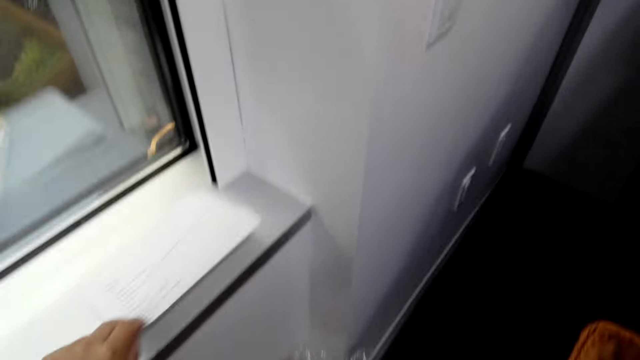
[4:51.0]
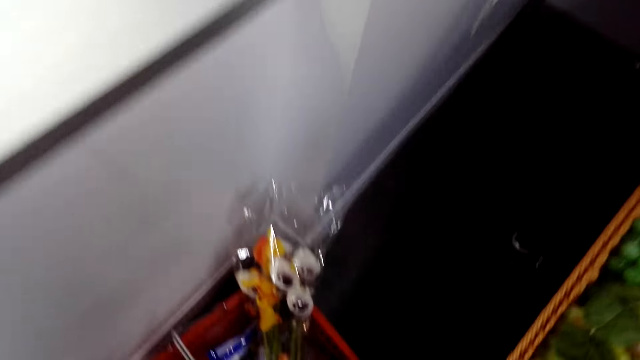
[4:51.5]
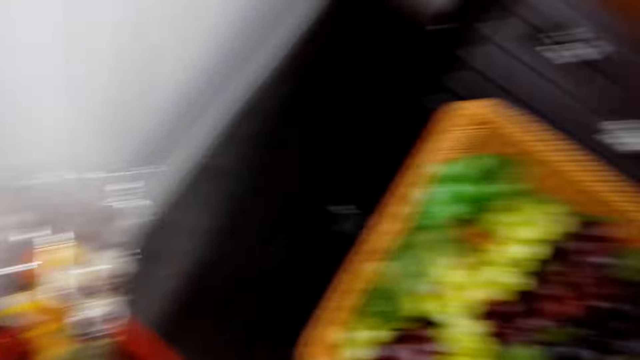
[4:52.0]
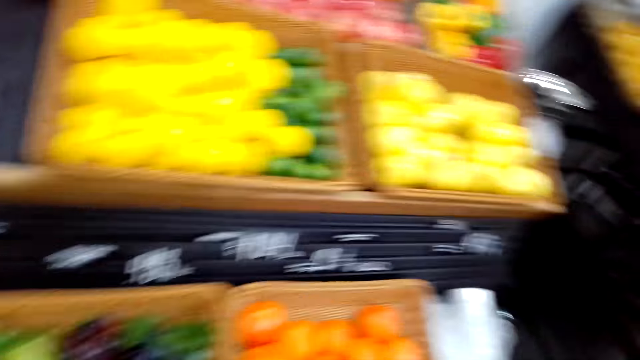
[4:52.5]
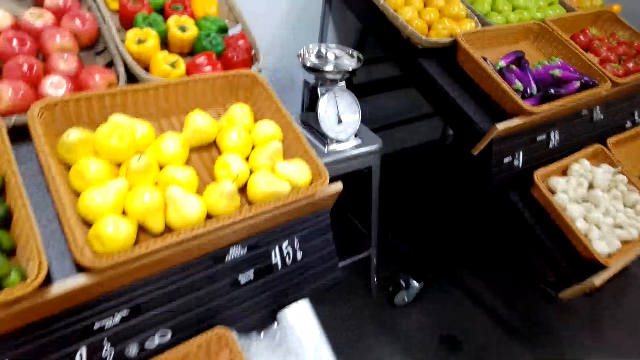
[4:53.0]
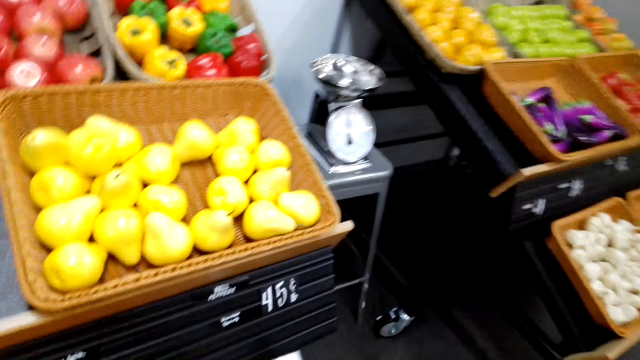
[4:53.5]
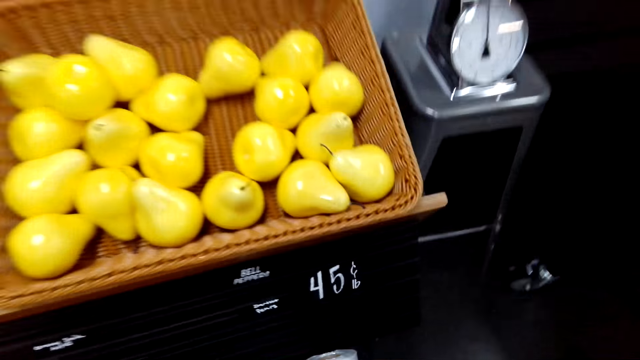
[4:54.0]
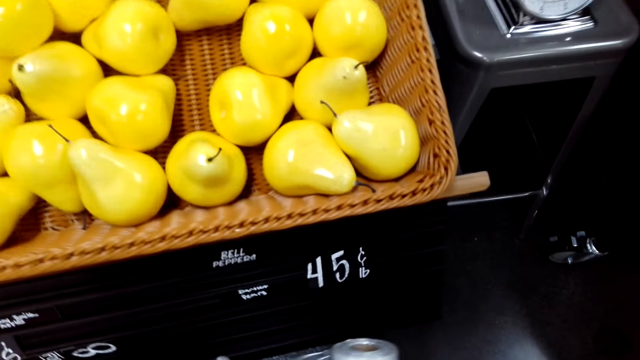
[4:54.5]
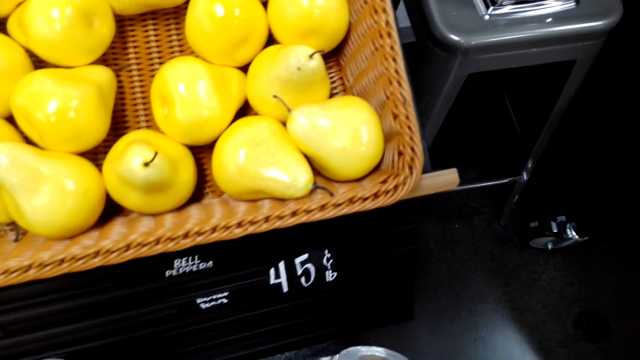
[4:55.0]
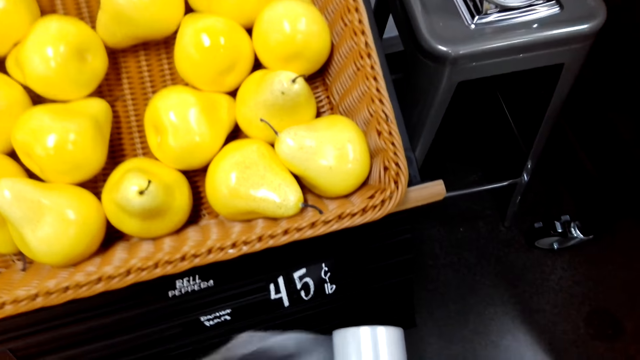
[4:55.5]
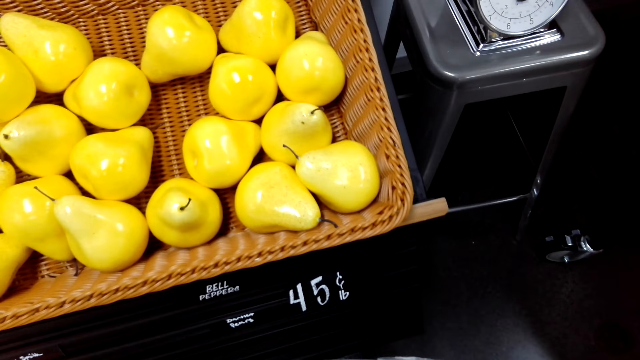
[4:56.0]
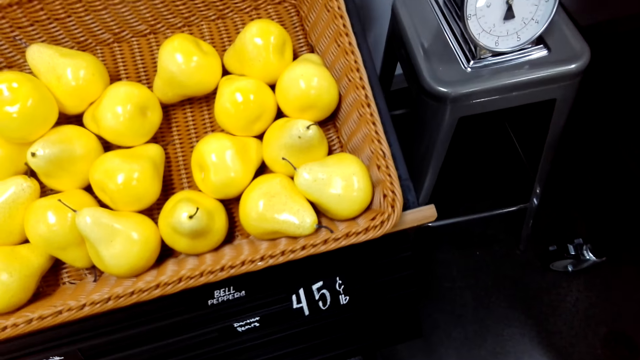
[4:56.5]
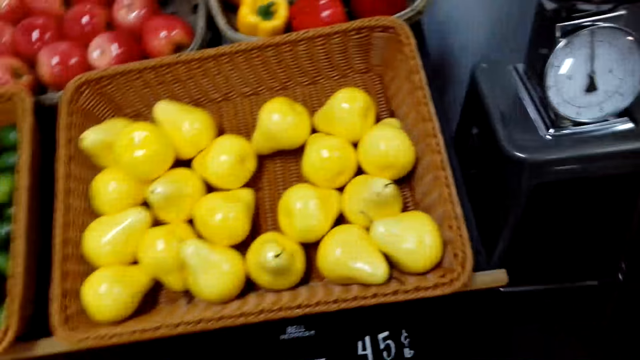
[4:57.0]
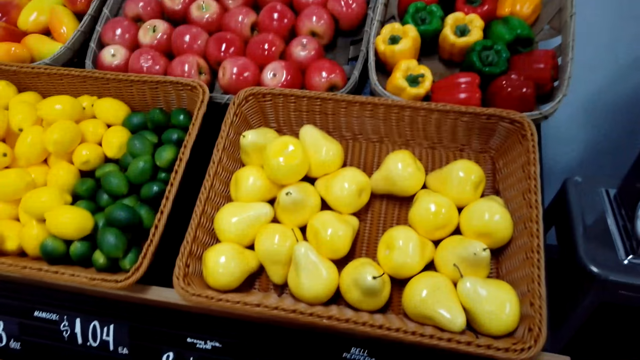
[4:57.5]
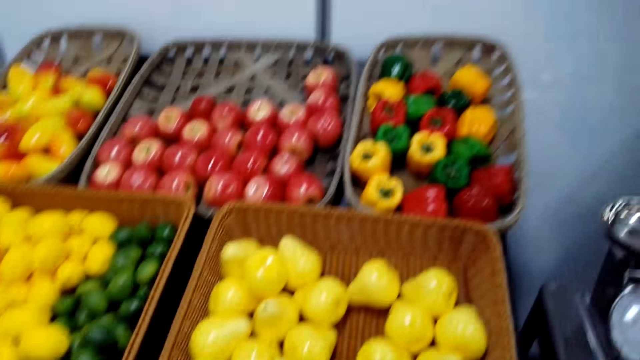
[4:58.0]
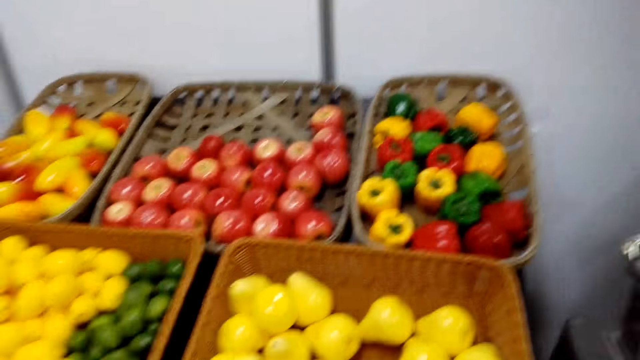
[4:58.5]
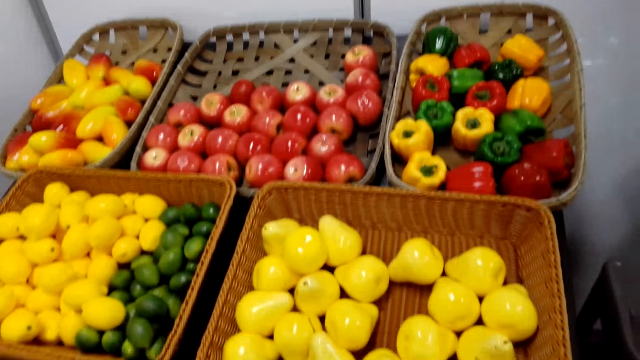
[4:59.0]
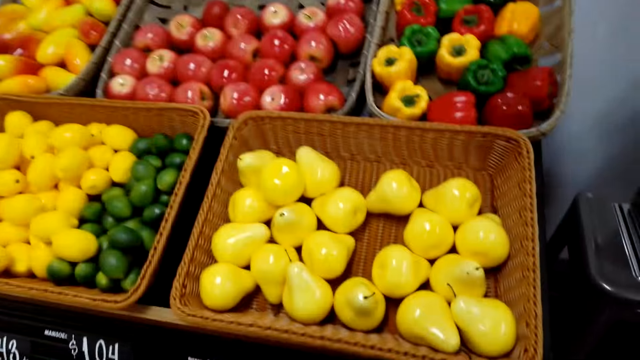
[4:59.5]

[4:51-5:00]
The camera wearer has put the basket and the flowers down. They put the shopping list on the window sill.

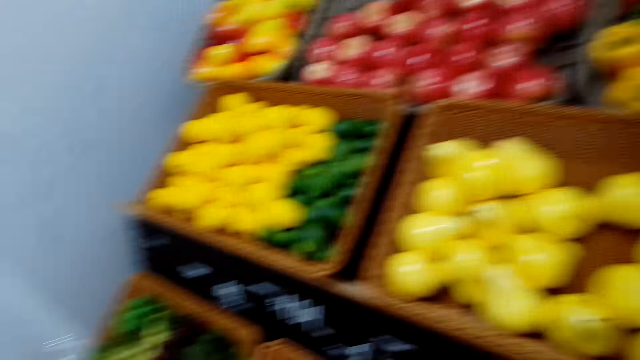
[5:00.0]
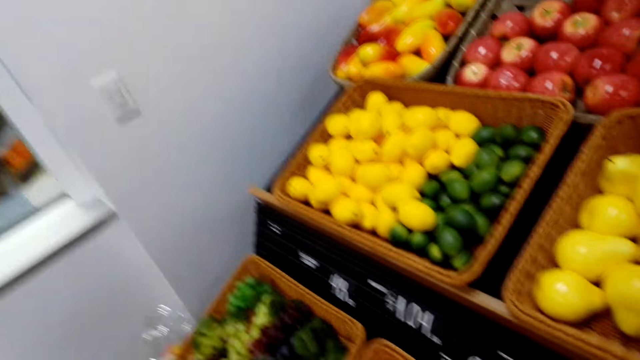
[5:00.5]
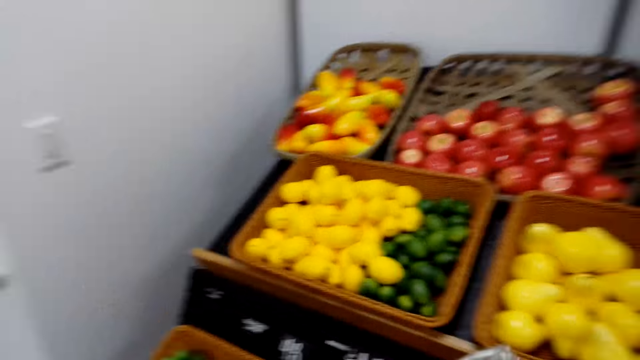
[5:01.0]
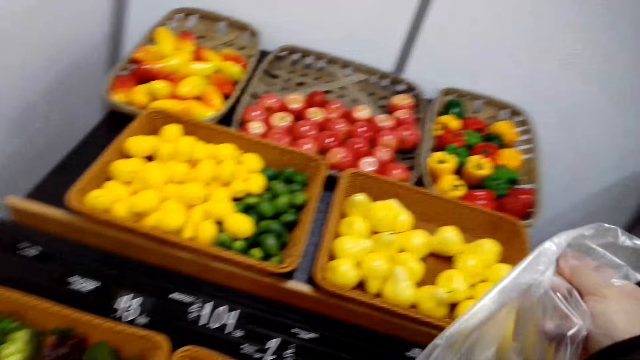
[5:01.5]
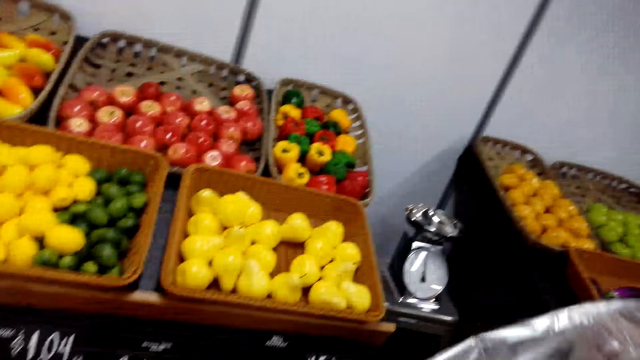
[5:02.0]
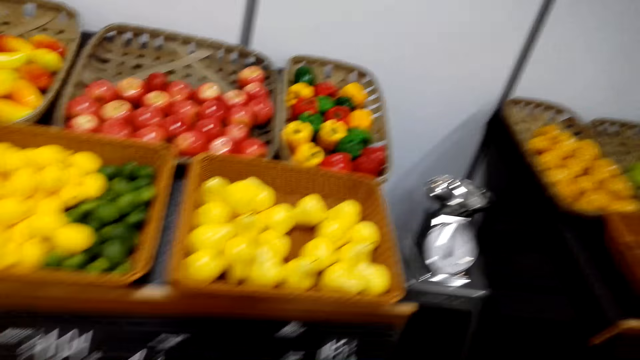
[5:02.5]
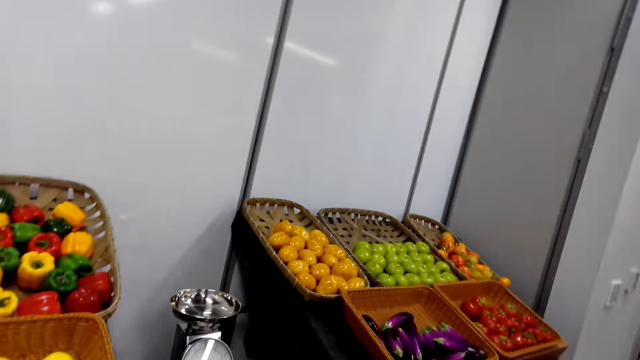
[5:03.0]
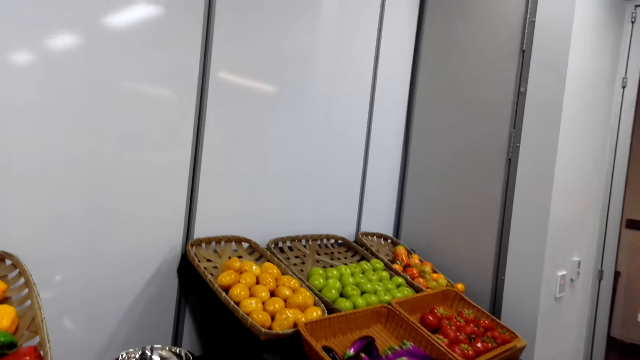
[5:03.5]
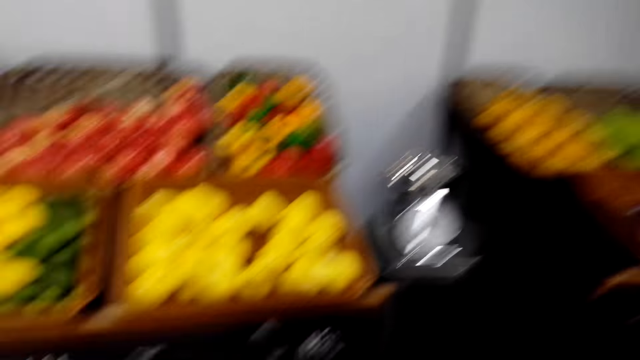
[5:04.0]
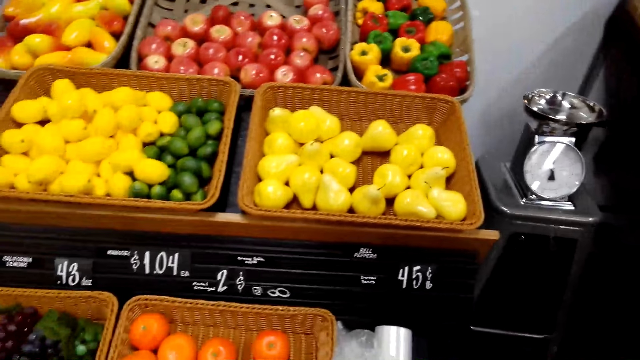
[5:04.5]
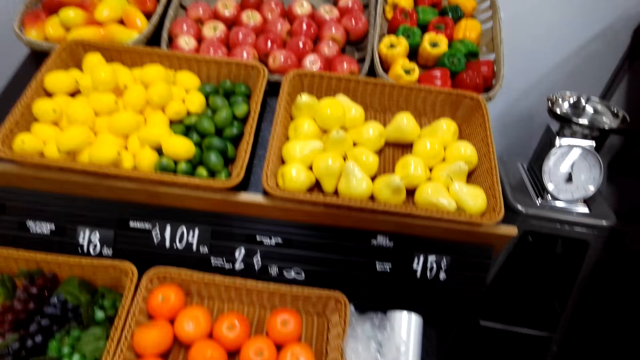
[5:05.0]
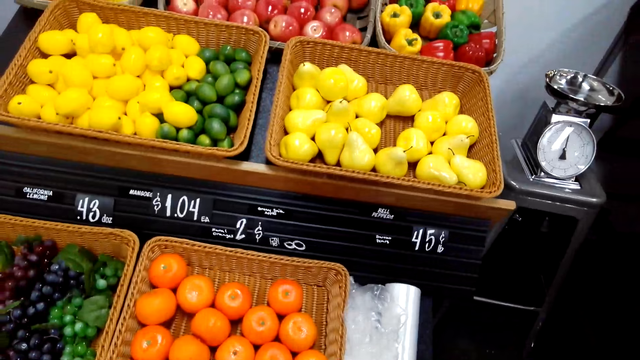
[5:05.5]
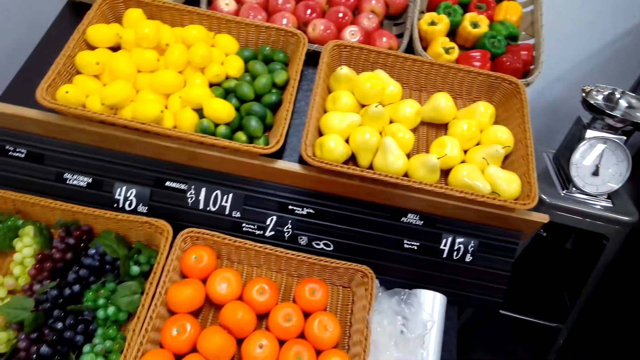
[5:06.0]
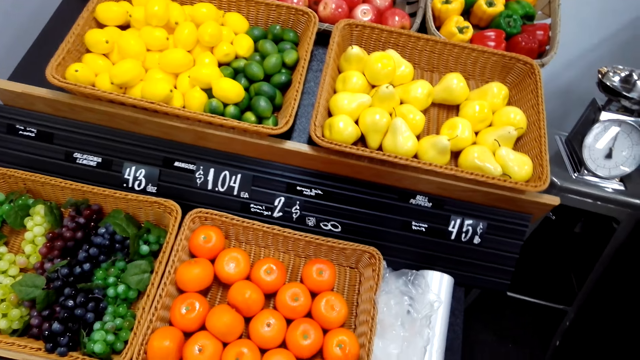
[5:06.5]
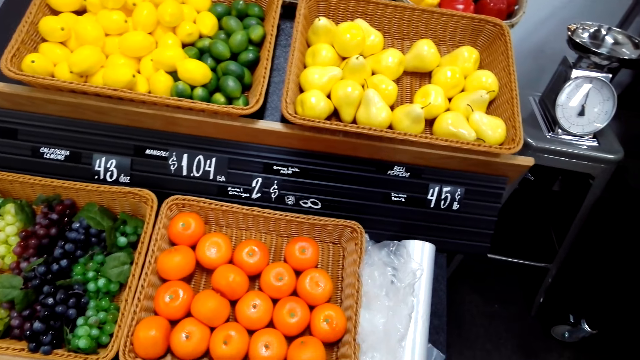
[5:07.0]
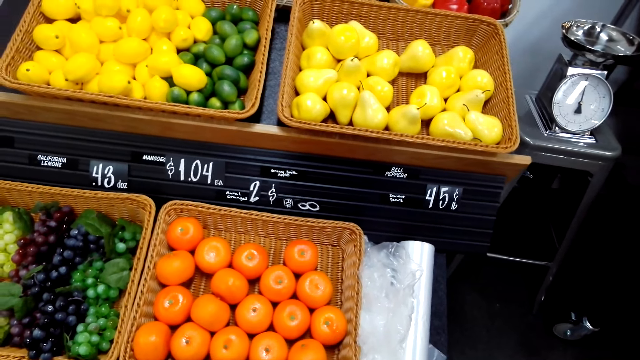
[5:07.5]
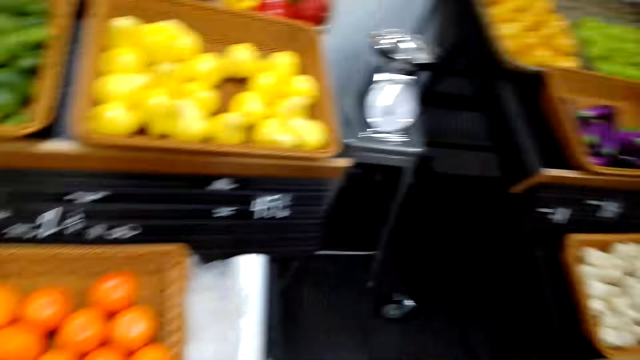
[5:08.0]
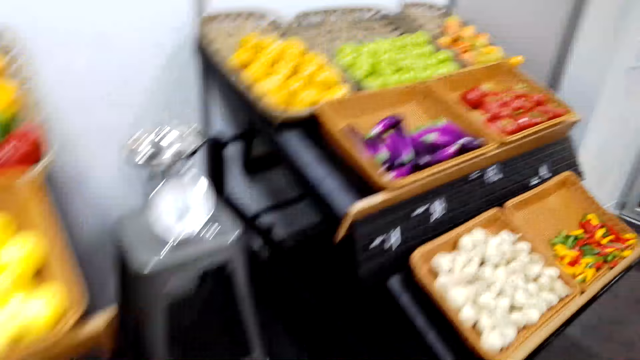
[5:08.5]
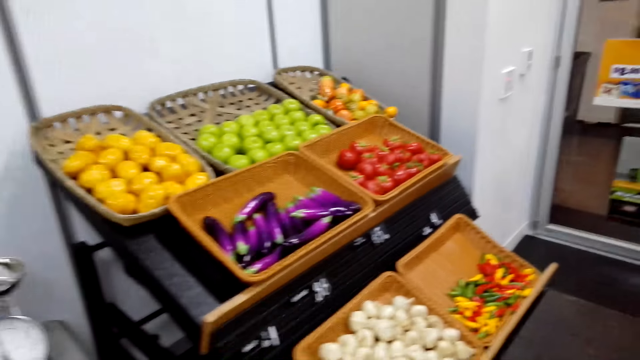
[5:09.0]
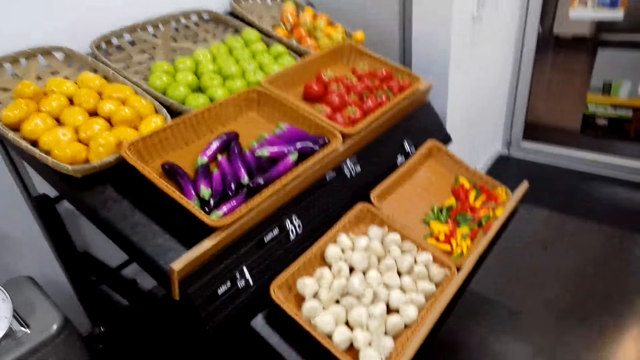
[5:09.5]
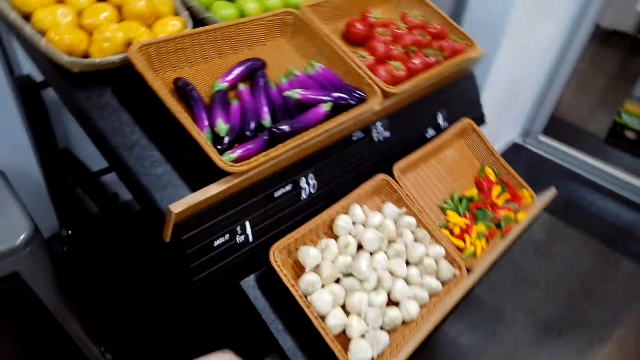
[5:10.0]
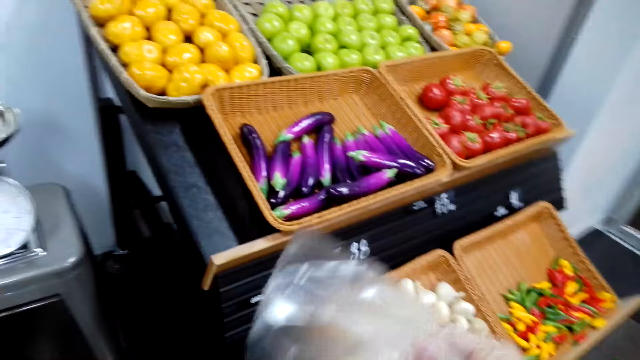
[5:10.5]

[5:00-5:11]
The camera wearer grabs a polythene bag. They are opening a polythene paper. They open the paper bag.
